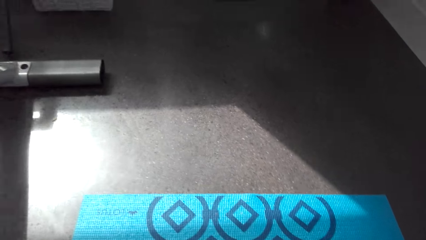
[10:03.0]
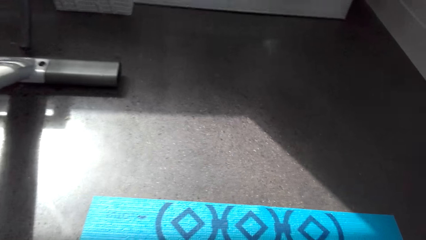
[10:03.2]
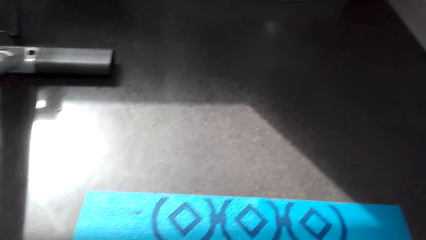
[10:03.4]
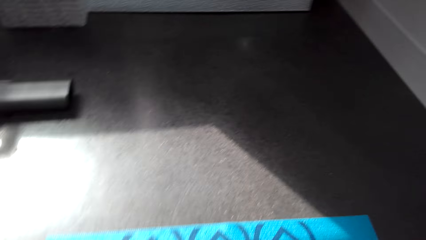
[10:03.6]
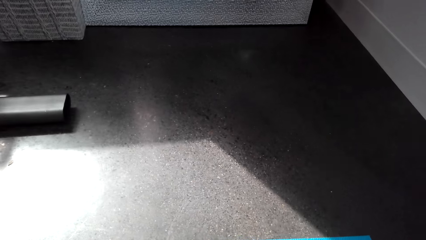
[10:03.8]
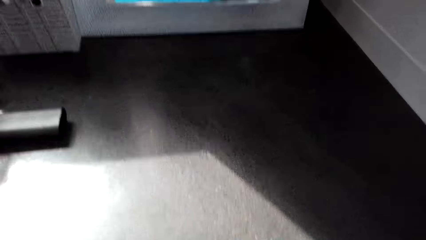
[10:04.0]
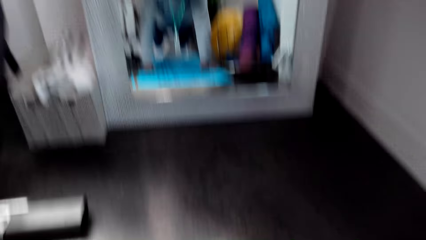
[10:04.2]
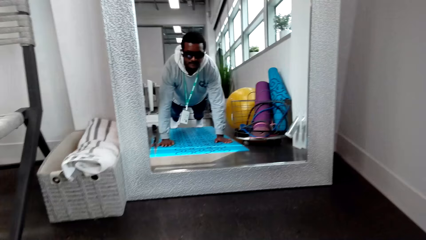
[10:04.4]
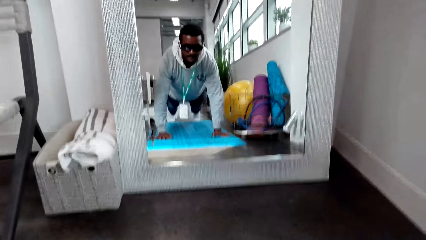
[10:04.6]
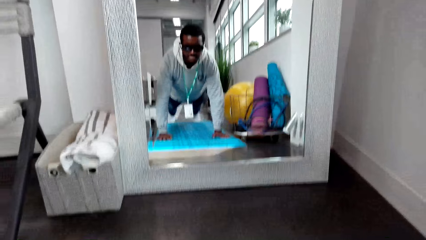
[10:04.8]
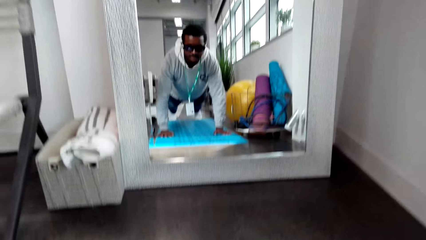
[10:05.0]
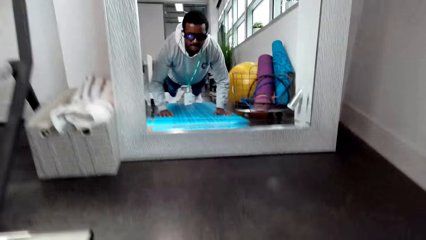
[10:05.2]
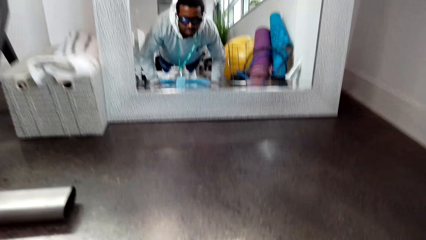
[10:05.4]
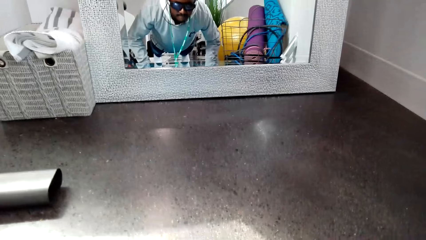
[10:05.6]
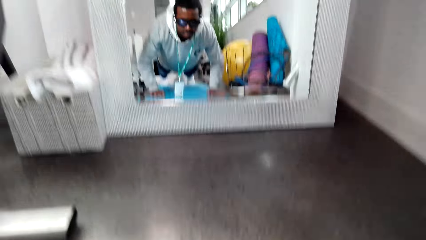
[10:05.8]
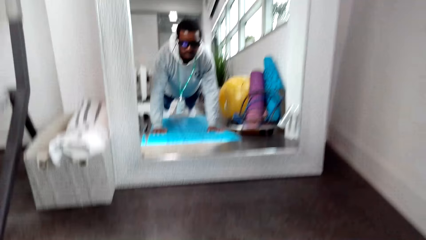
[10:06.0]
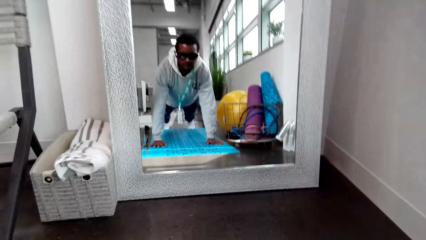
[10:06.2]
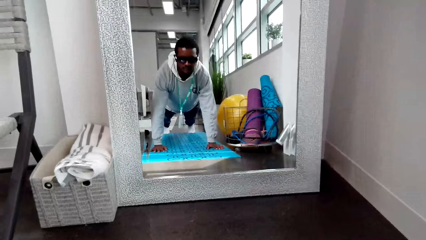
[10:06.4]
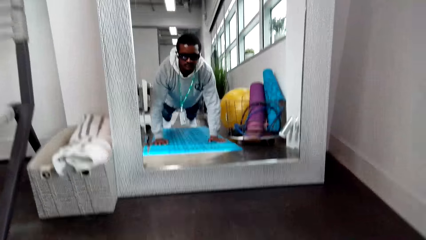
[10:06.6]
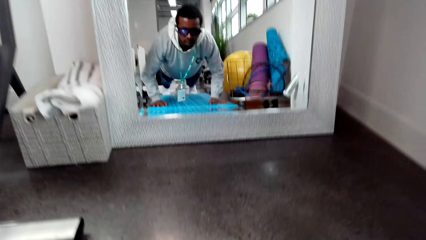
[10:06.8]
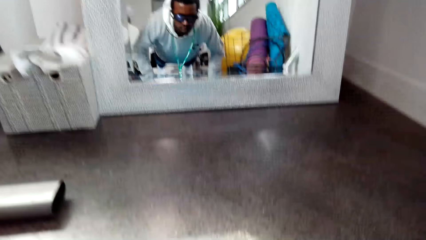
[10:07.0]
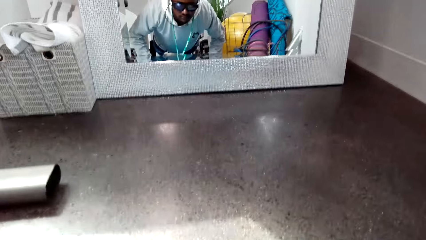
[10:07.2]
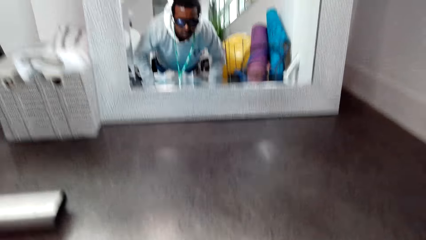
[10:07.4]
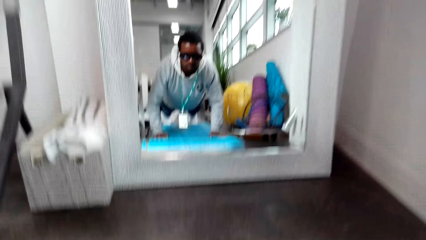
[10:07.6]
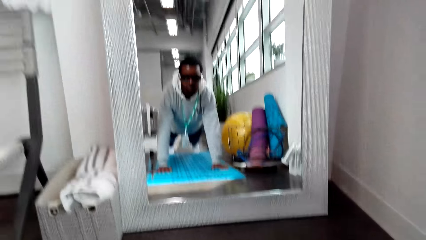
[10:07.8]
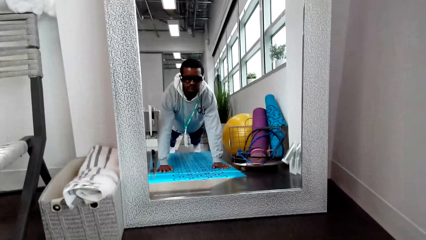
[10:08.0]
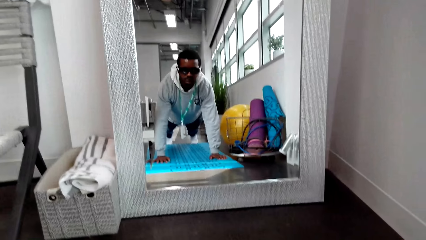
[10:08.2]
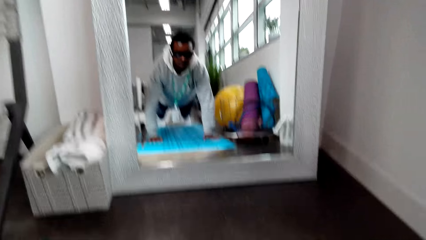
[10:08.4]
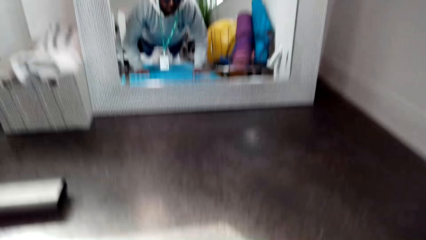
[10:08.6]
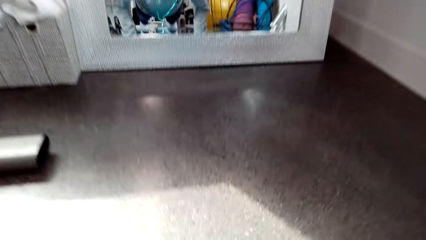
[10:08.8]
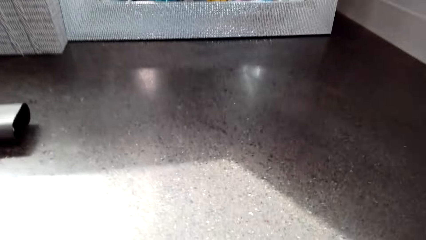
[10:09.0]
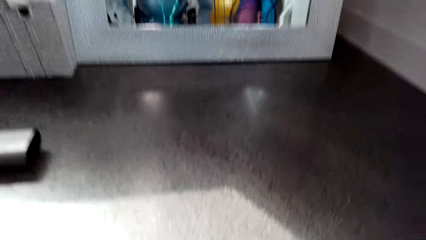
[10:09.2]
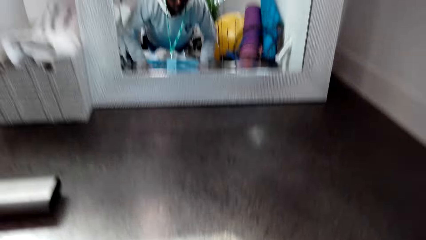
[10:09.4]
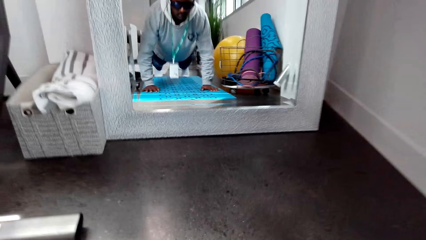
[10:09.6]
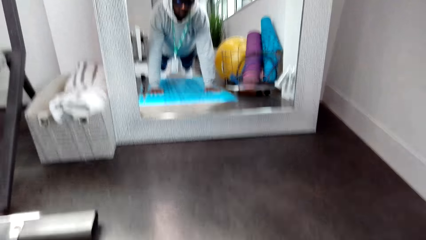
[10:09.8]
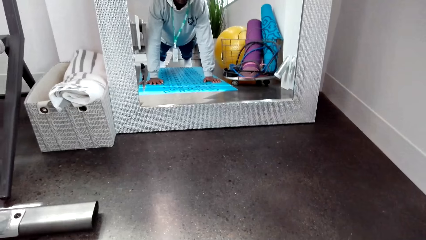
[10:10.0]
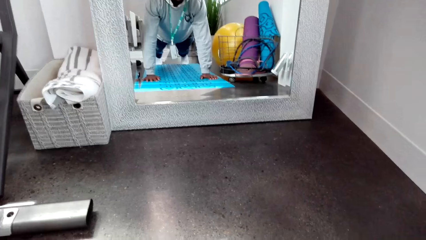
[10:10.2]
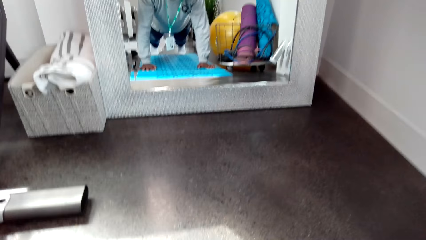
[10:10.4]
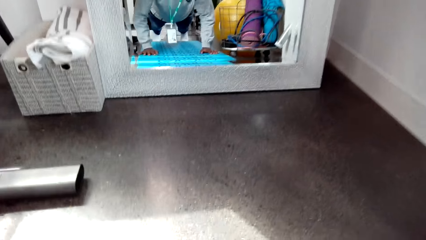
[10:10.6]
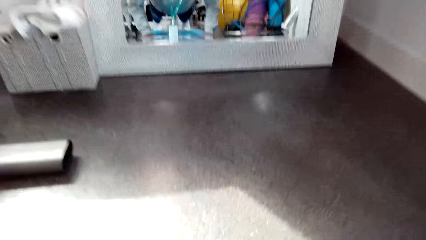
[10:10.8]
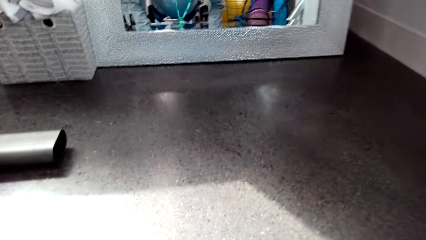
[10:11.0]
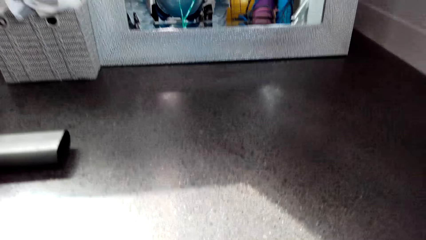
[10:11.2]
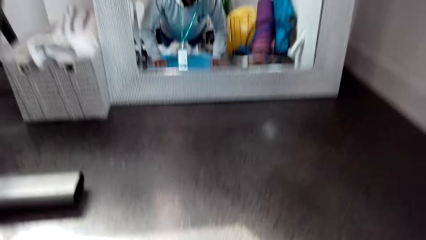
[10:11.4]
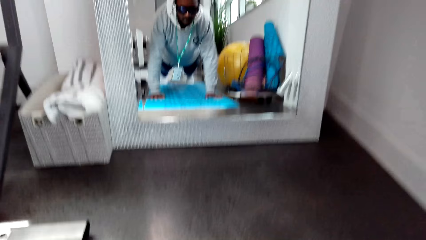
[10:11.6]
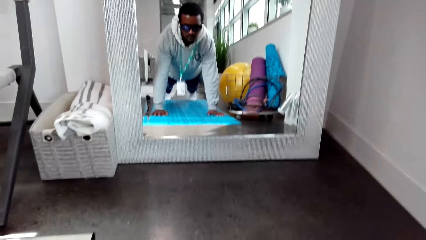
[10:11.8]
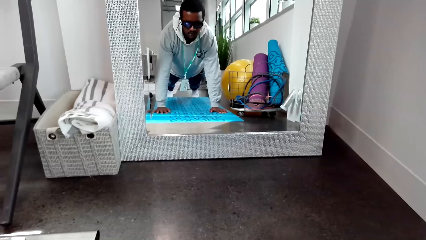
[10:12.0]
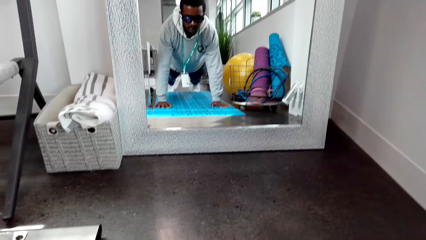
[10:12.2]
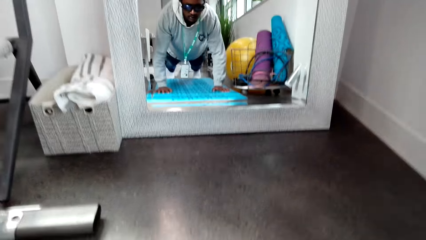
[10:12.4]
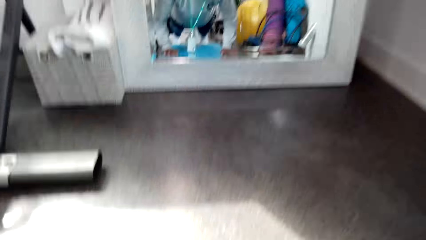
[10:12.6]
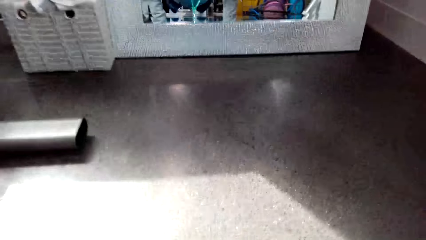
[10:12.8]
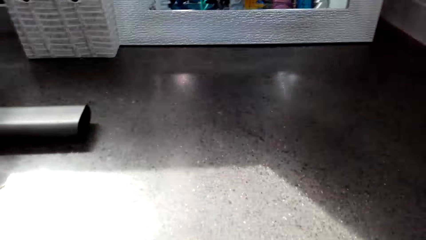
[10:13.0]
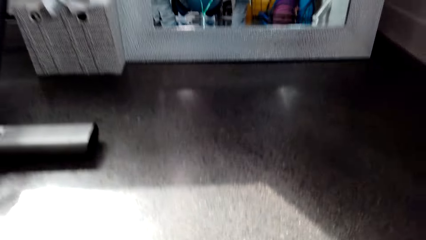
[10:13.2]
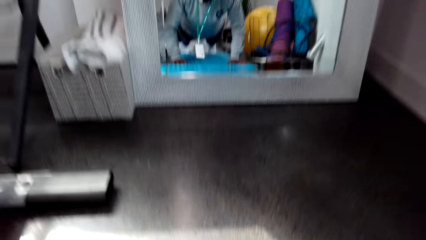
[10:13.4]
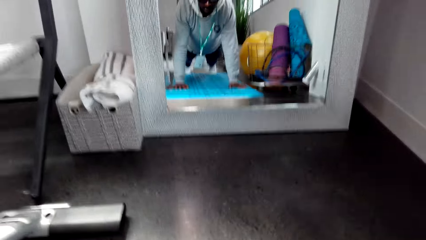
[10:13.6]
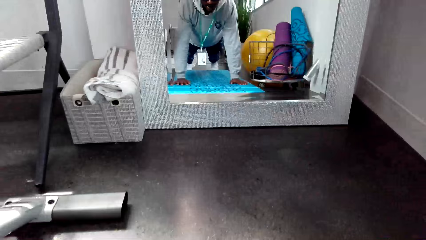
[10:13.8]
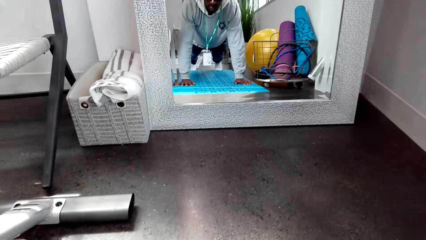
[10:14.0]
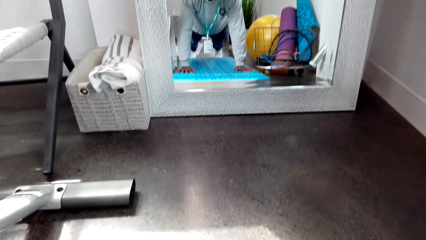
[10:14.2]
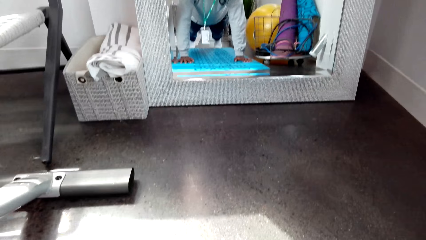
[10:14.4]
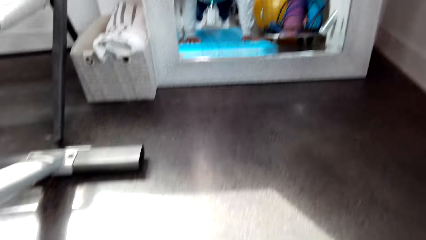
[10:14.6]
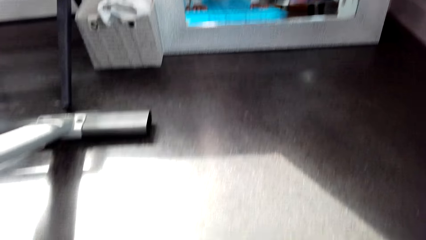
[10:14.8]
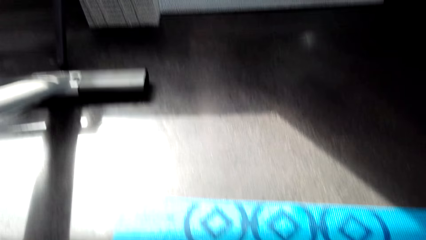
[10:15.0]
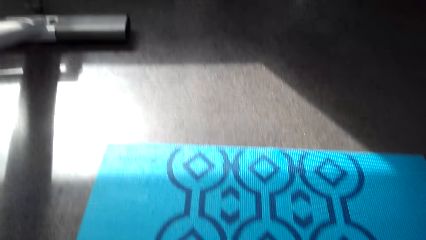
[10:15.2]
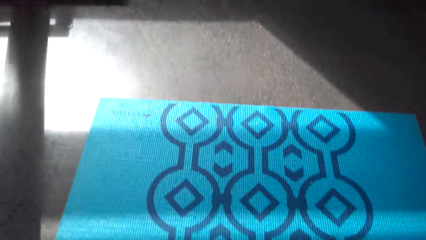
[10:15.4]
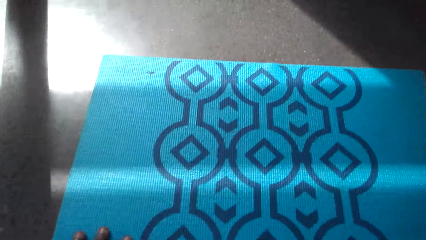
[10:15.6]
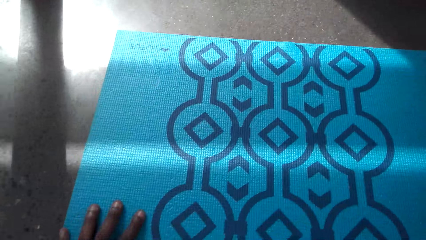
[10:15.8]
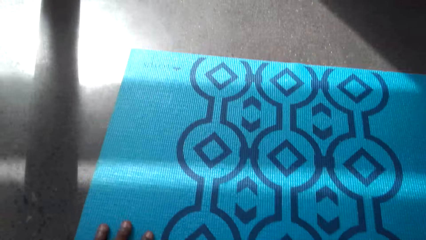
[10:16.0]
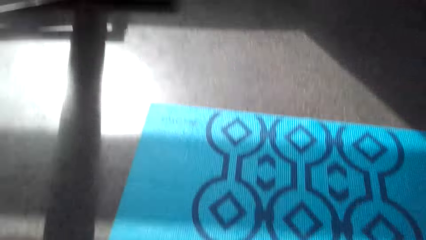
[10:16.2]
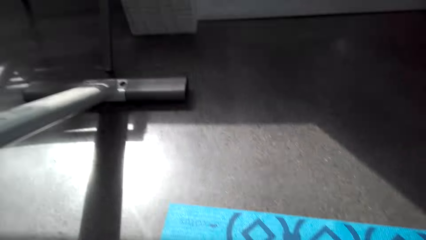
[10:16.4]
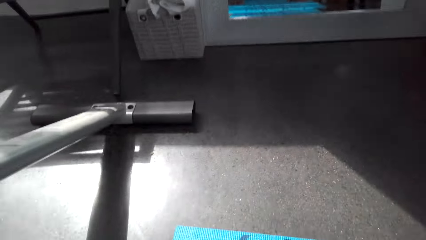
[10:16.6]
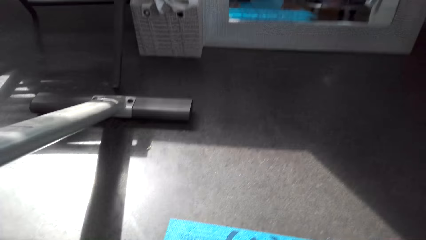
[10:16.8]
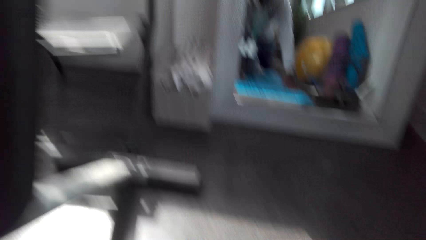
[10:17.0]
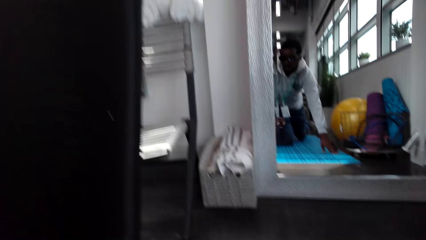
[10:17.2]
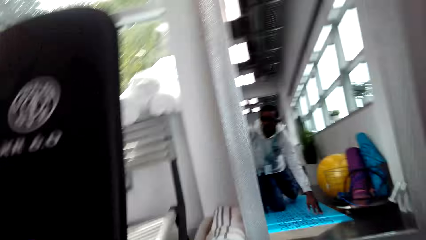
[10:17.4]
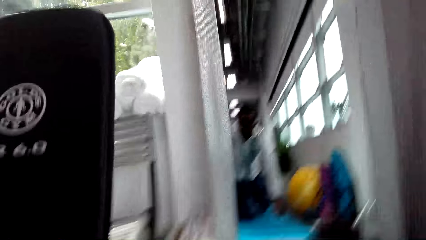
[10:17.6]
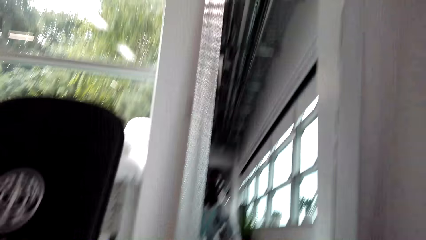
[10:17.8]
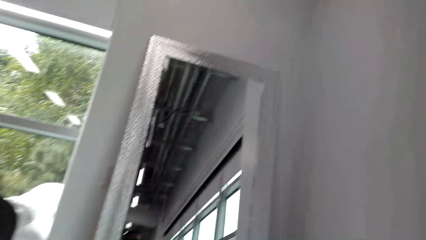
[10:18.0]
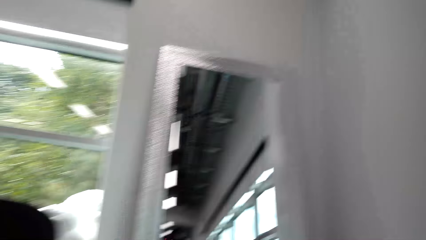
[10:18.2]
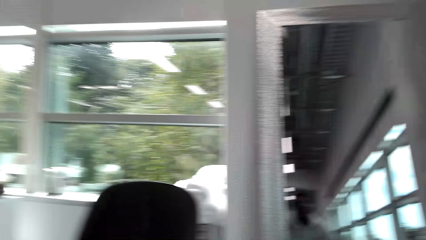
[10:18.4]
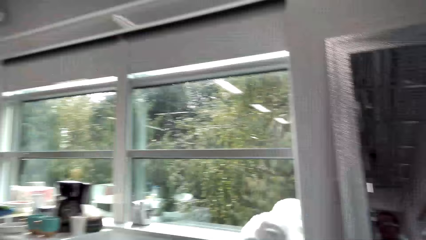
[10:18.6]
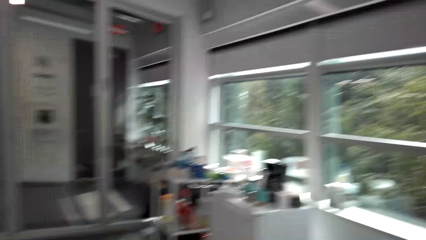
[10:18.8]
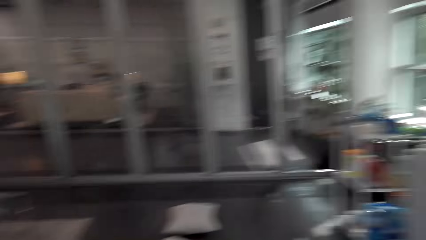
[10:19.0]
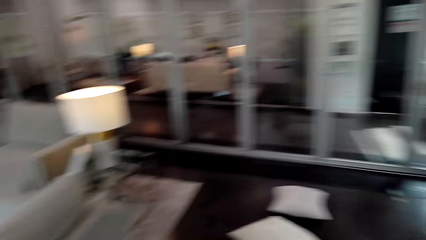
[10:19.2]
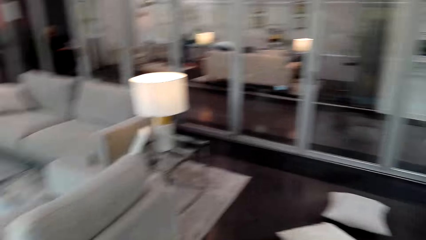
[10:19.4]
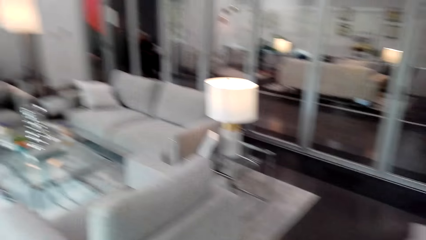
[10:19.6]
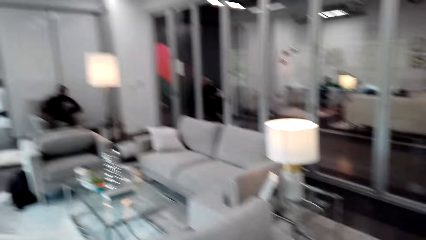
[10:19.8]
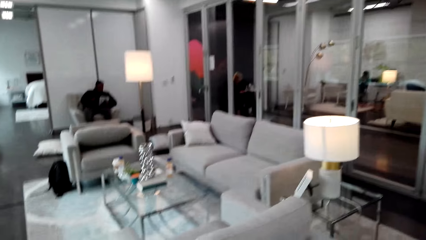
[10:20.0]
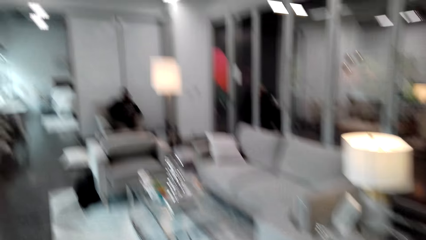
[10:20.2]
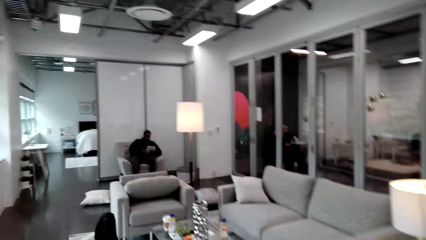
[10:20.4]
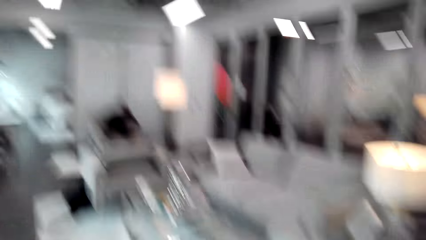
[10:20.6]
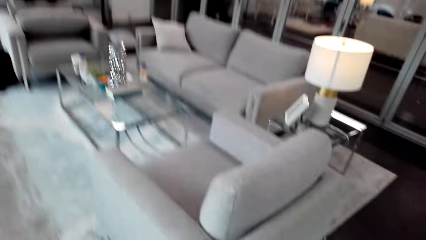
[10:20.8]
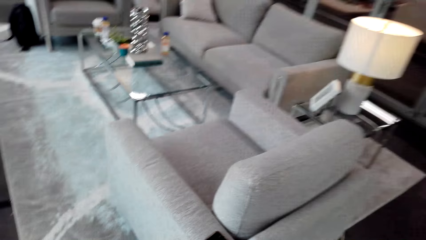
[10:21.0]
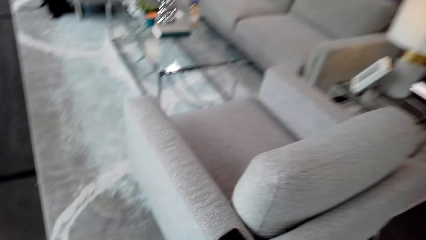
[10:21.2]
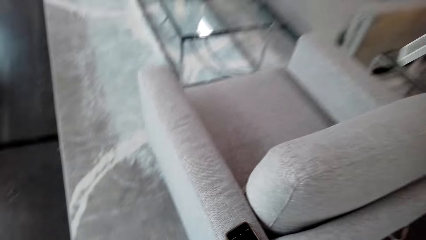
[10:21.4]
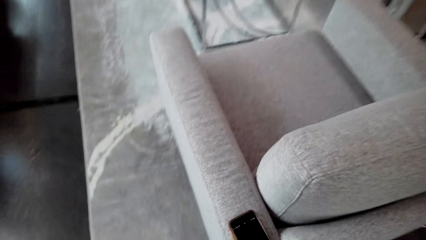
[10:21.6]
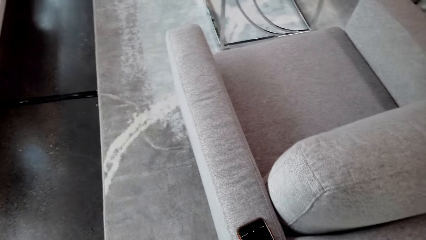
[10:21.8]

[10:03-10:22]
The camera wearer walks around the room.
